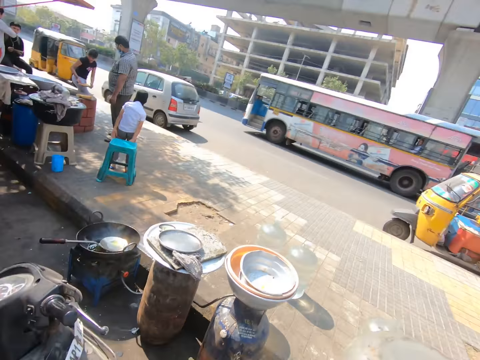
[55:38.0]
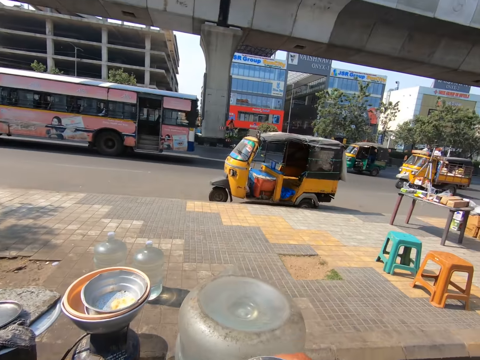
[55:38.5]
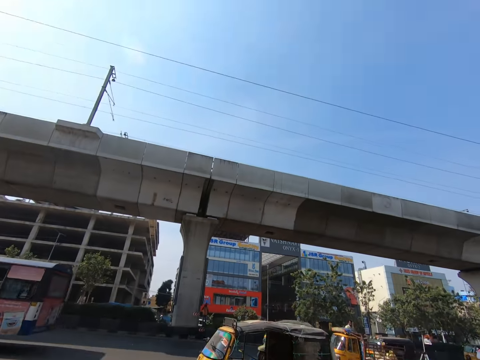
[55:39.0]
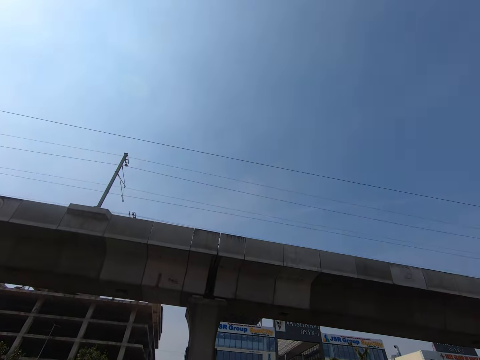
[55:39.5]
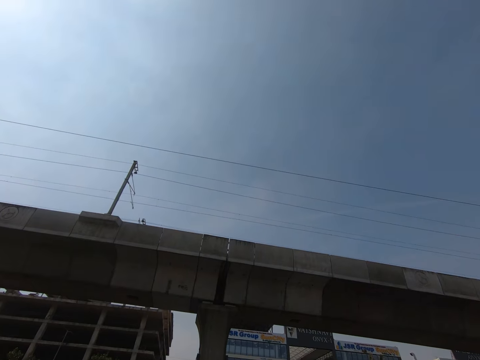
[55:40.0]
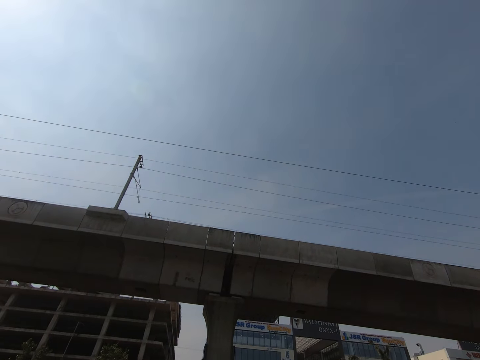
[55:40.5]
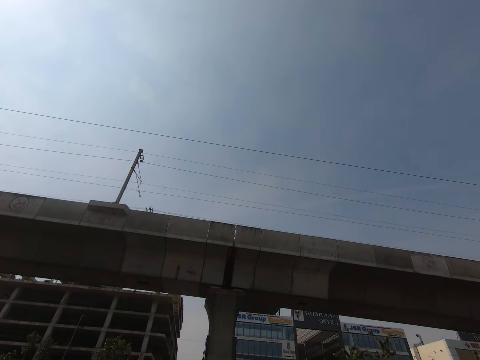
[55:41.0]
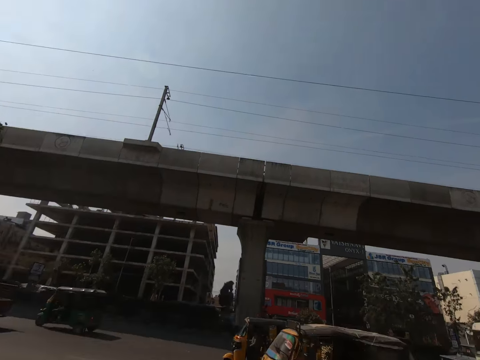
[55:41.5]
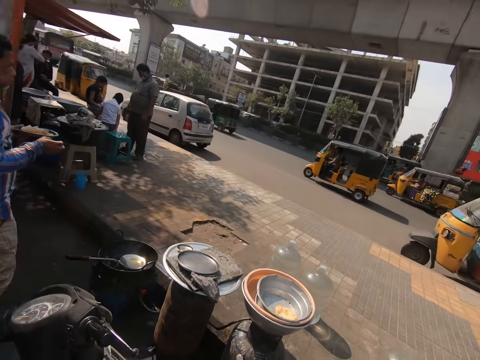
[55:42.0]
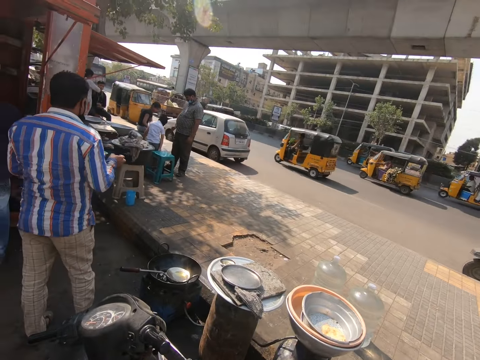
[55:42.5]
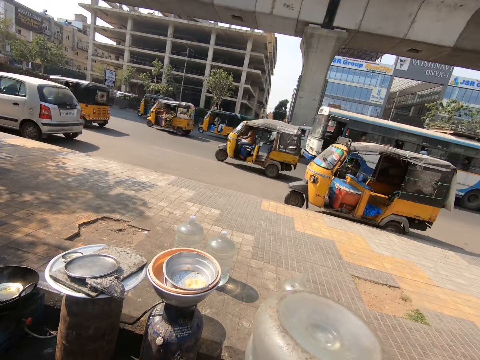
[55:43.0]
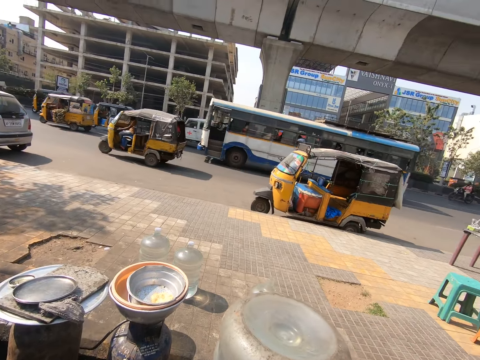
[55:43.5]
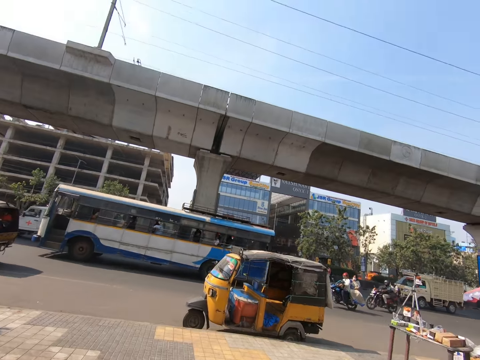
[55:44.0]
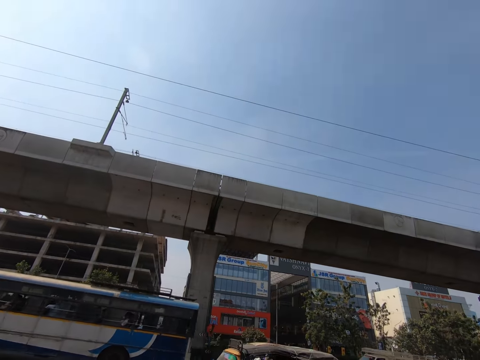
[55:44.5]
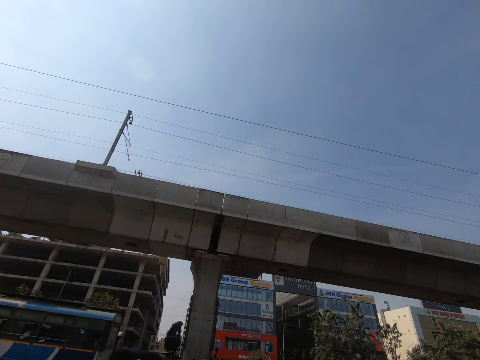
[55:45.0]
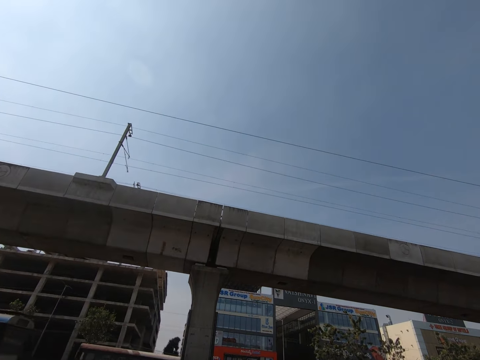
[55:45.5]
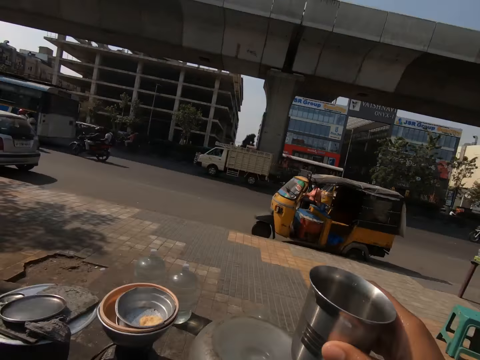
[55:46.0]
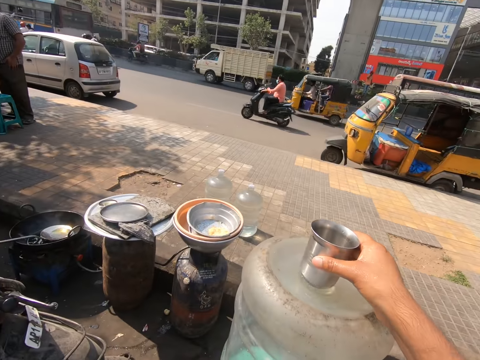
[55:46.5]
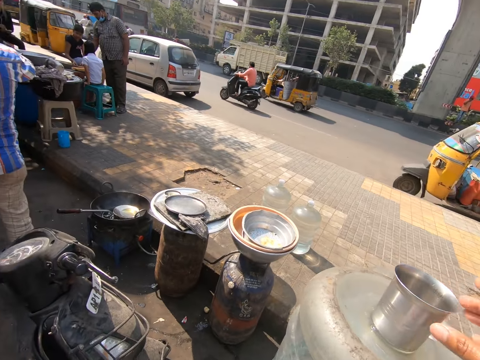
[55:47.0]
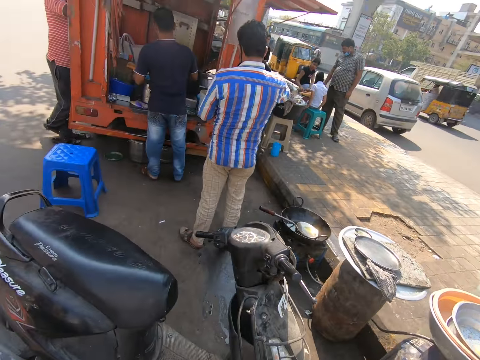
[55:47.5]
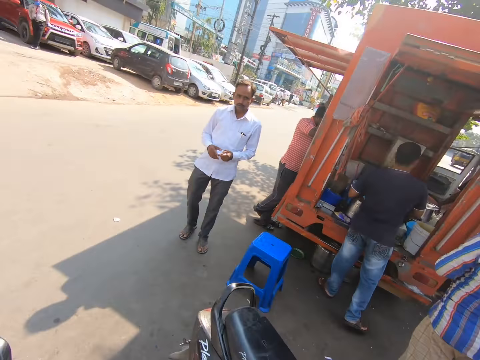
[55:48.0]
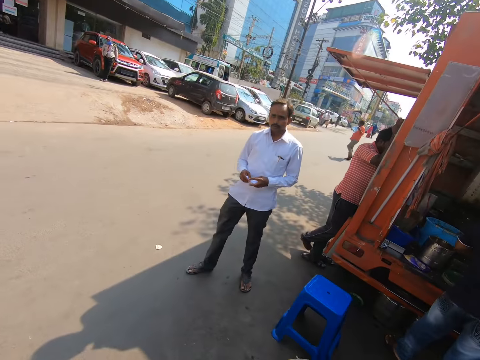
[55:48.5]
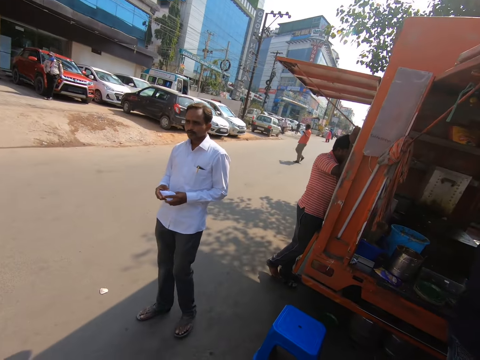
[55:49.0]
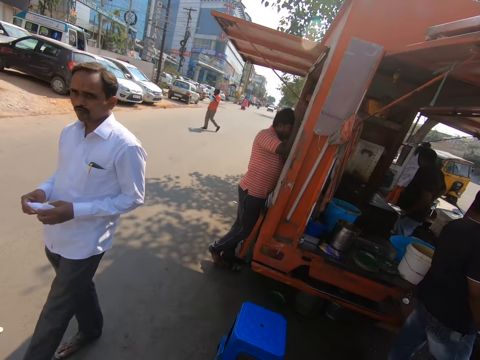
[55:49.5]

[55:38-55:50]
The camera wearer looks around. He places the cup in his right hand on the water dispenser. He moves at the vending shack.

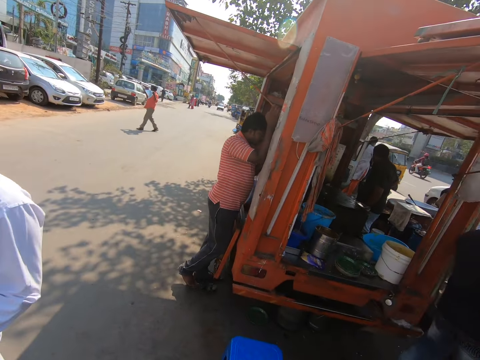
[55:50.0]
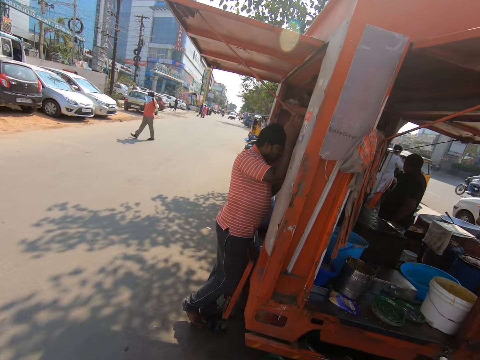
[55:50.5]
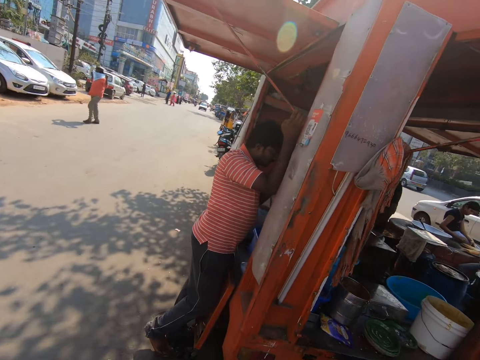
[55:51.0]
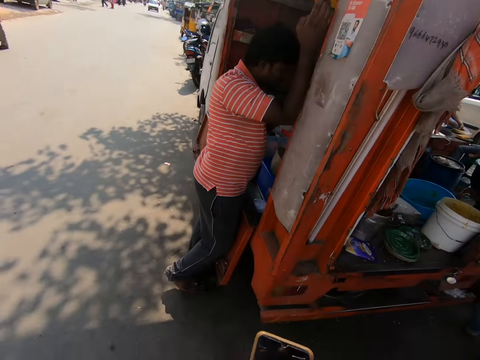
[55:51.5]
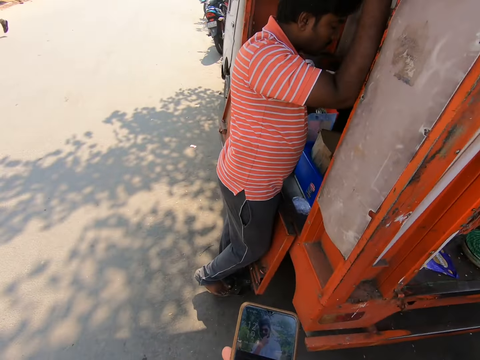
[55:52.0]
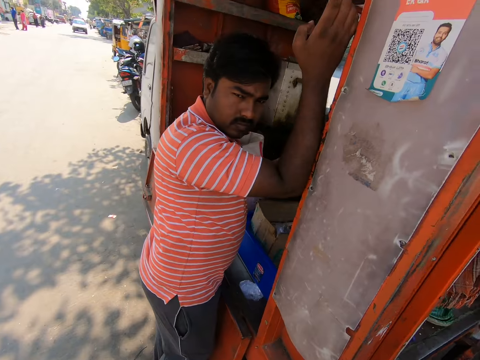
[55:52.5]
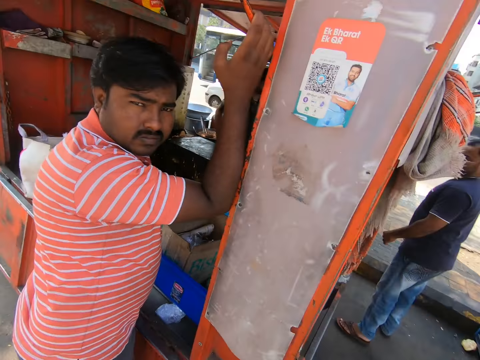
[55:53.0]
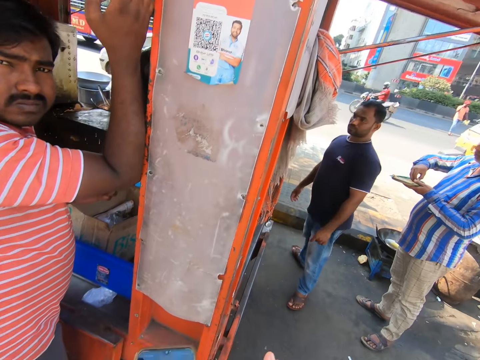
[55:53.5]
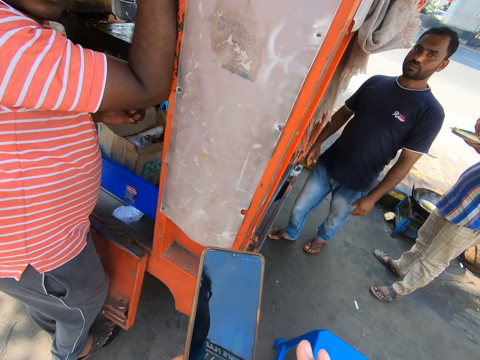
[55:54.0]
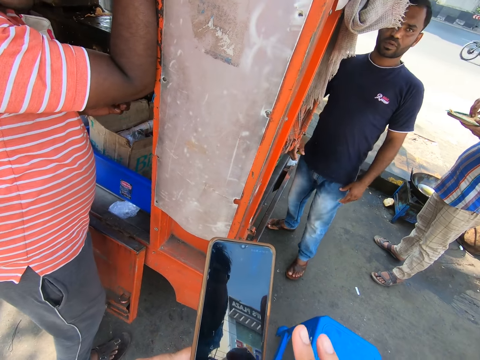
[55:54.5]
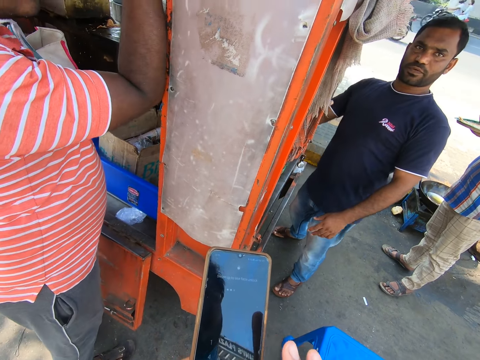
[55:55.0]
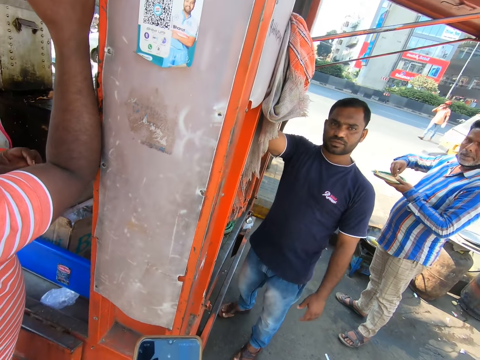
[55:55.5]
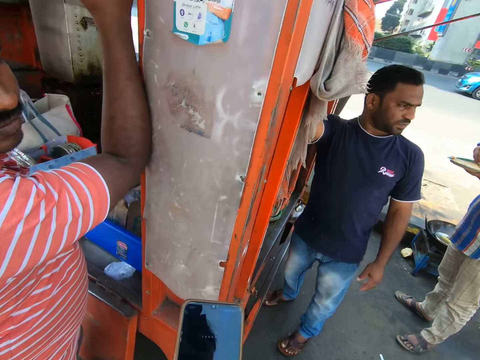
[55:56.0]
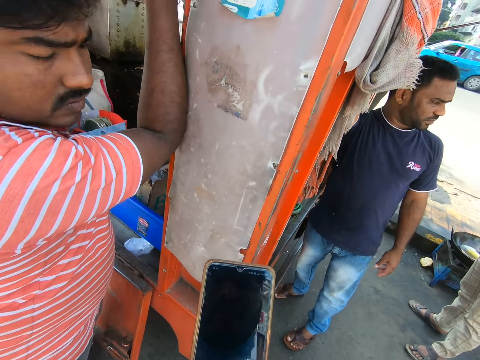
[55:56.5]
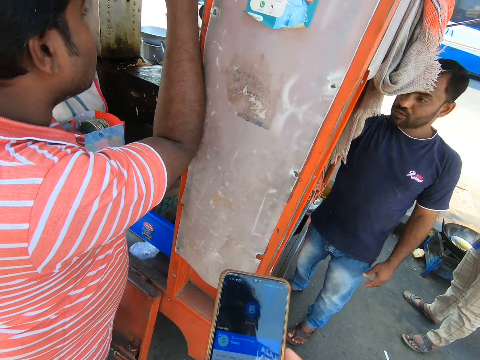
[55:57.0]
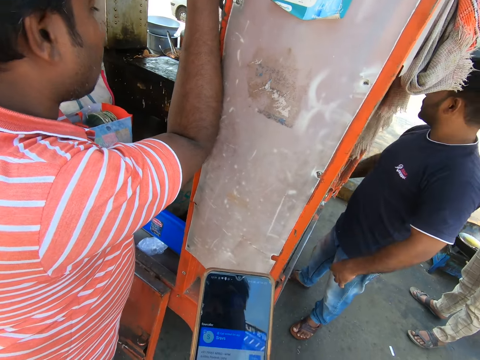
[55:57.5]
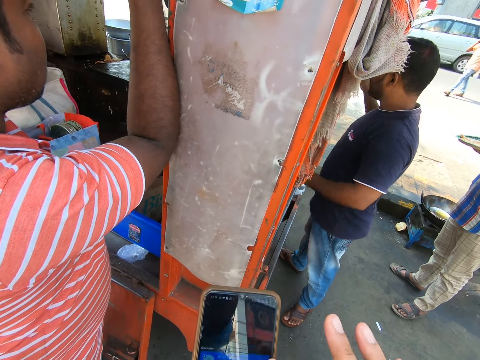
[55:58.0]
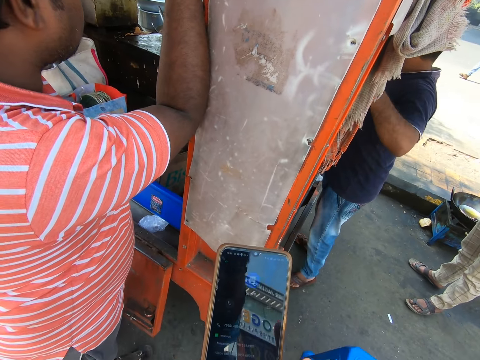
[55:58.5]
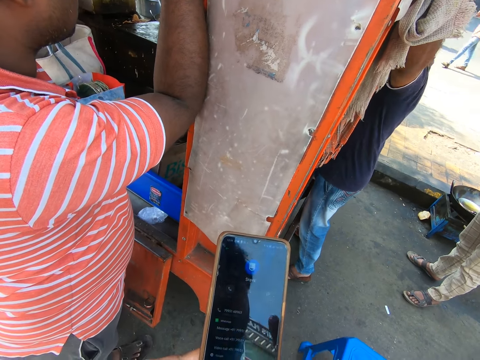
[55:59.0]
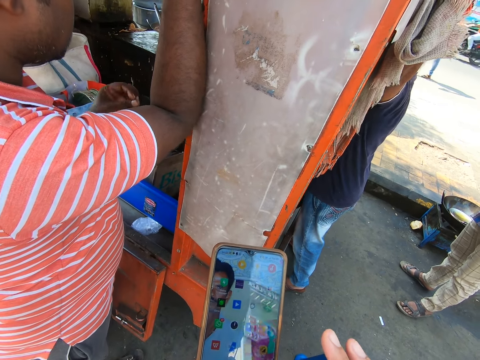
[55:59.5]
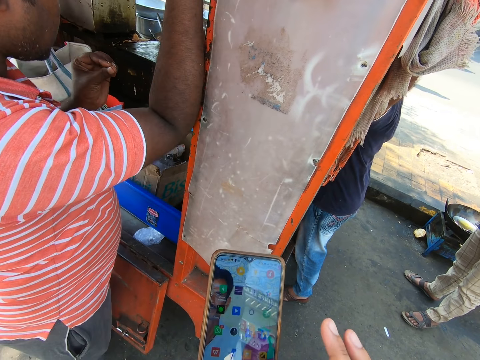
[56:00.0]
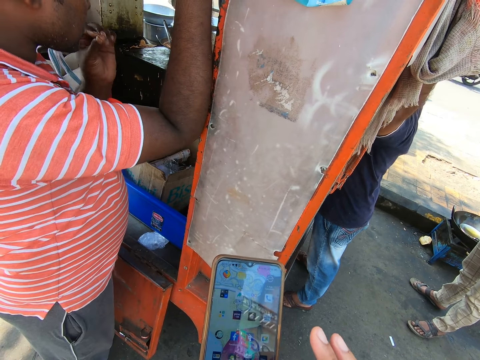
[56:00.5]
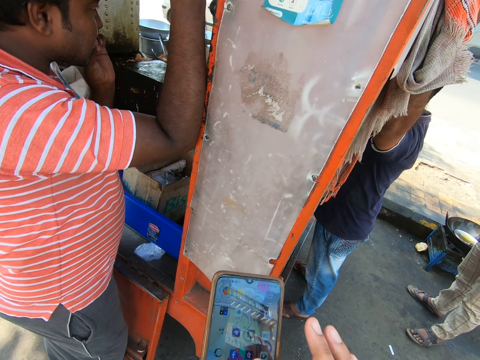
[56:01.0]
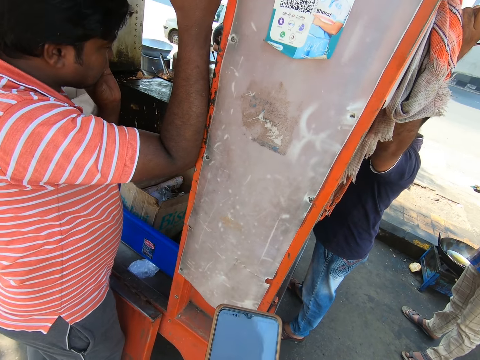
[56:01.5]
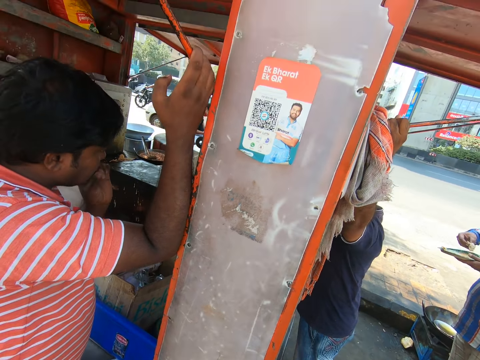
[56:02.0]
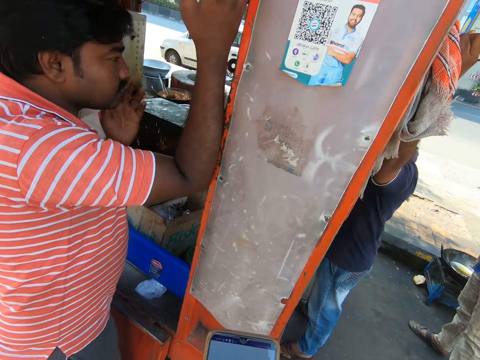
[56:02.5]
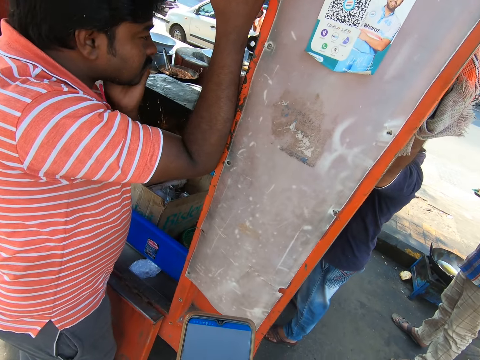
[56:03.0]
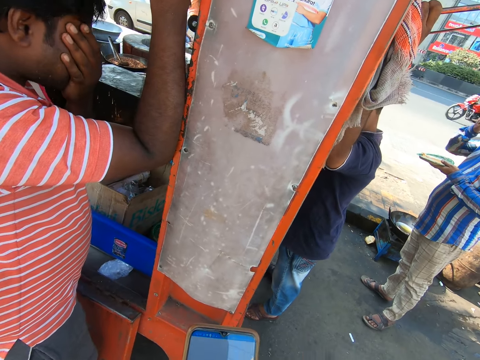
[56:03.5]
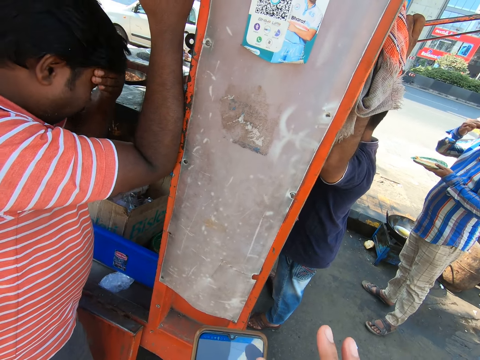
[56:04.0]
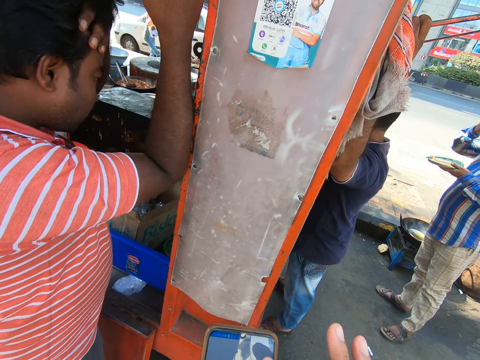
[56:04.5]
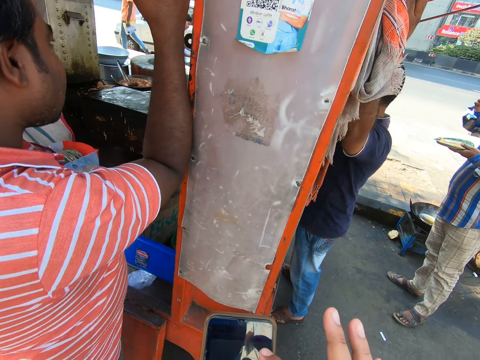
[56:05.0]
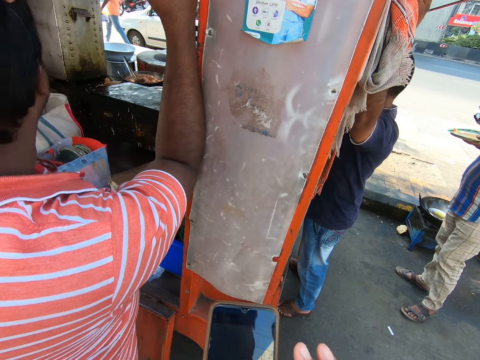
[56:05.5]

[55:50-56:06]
The camera wearer holds a phone in his left hand. He interacts with a man at the vending shack. He operates the phone in his left hand with his right hand. The man talks to the camera wearer. Another man bites the fingernails of his left hand. The first man rubs his face with his left hand.
